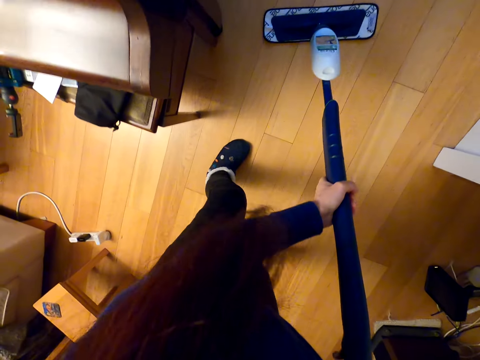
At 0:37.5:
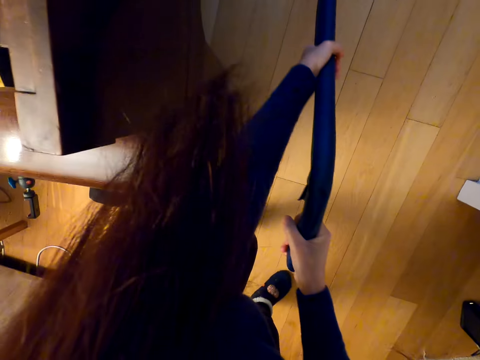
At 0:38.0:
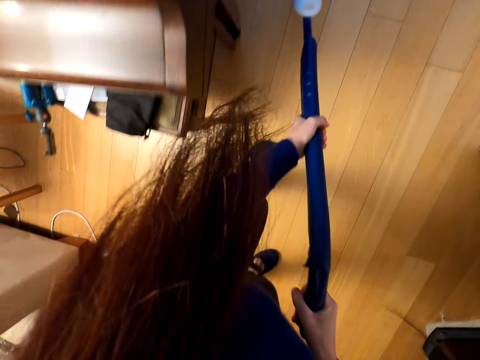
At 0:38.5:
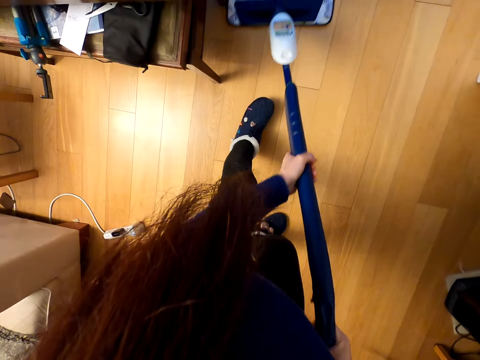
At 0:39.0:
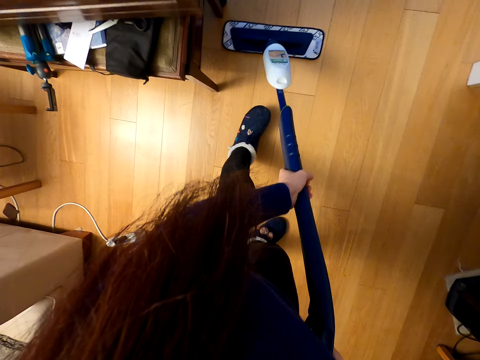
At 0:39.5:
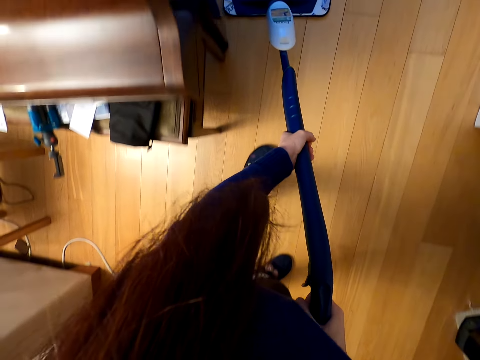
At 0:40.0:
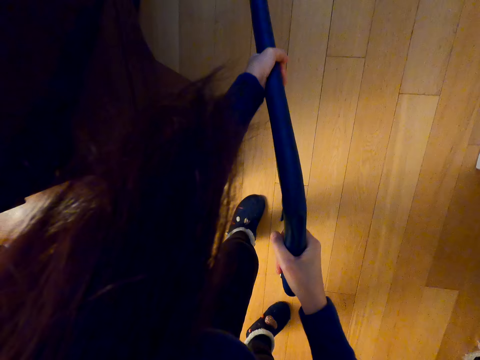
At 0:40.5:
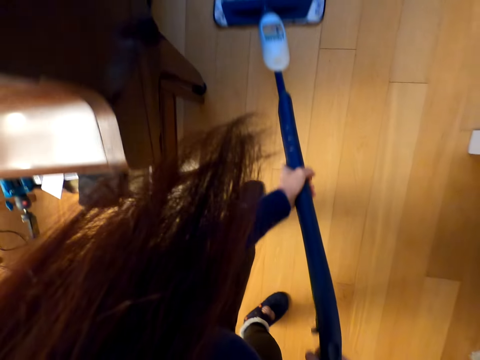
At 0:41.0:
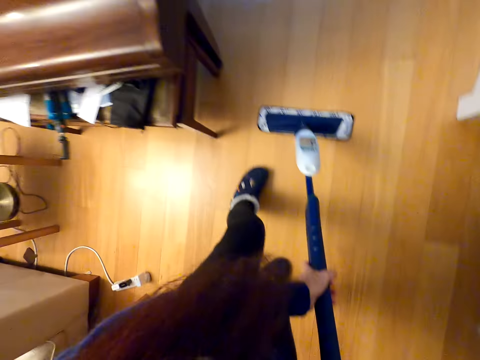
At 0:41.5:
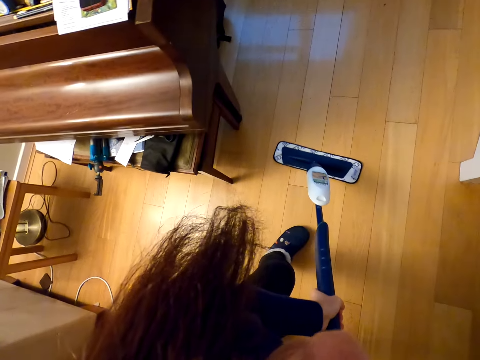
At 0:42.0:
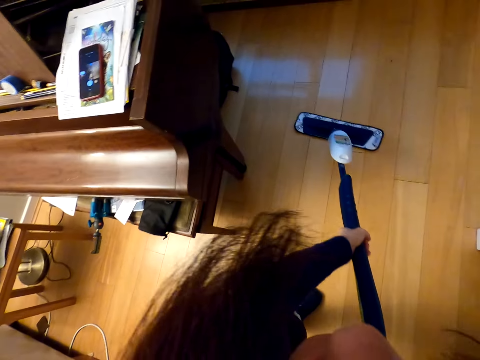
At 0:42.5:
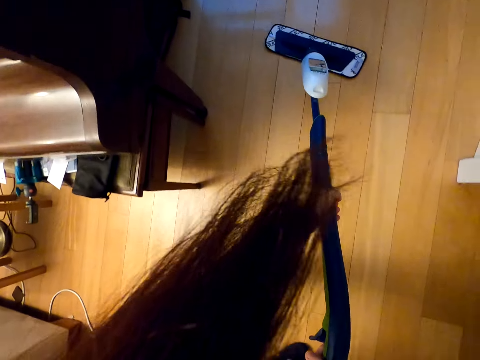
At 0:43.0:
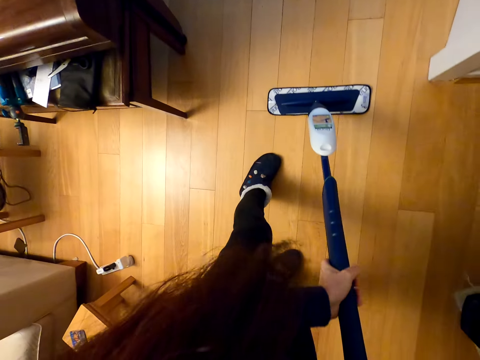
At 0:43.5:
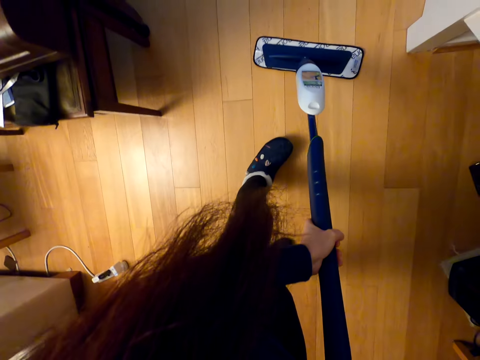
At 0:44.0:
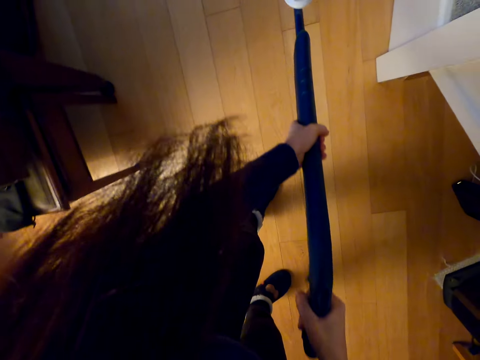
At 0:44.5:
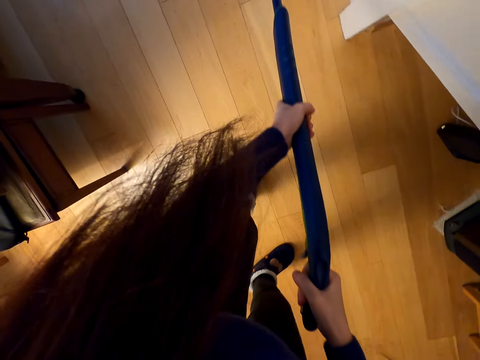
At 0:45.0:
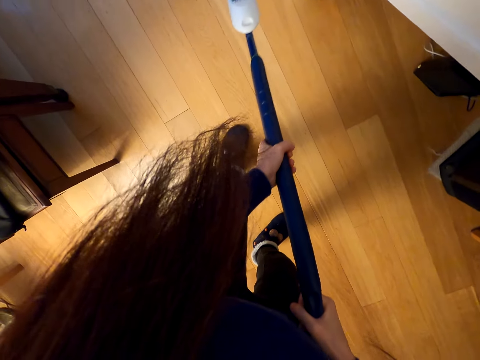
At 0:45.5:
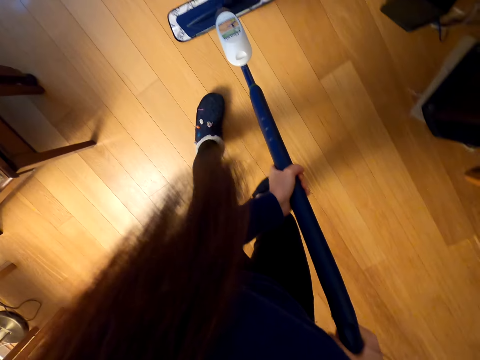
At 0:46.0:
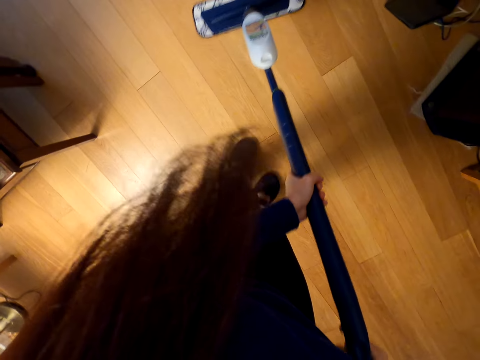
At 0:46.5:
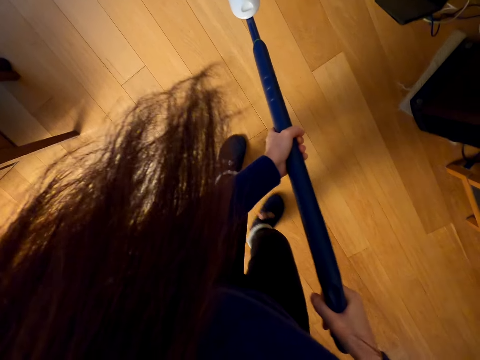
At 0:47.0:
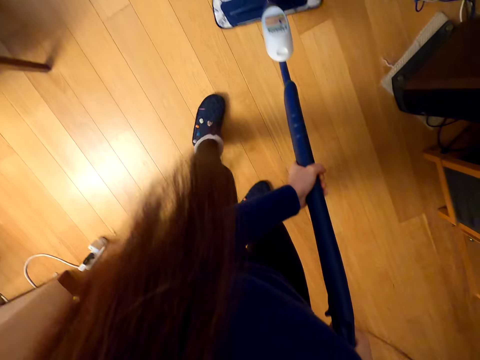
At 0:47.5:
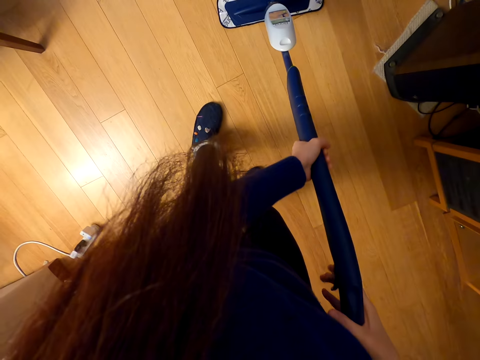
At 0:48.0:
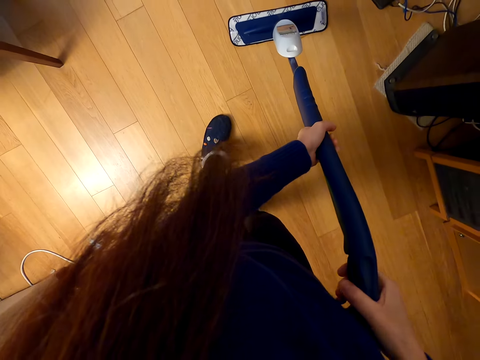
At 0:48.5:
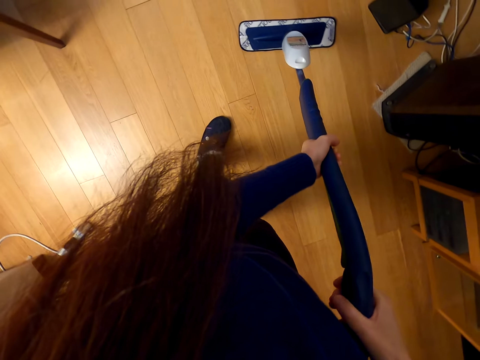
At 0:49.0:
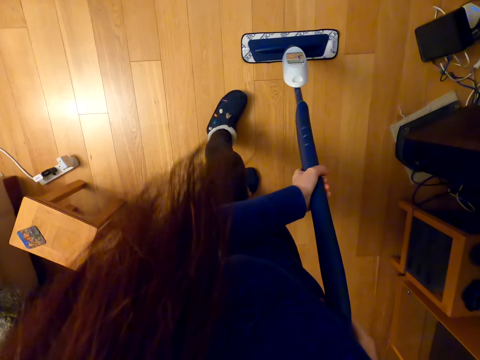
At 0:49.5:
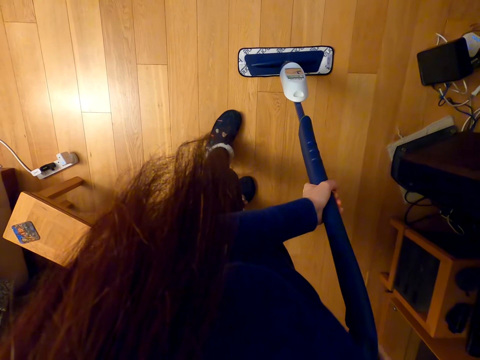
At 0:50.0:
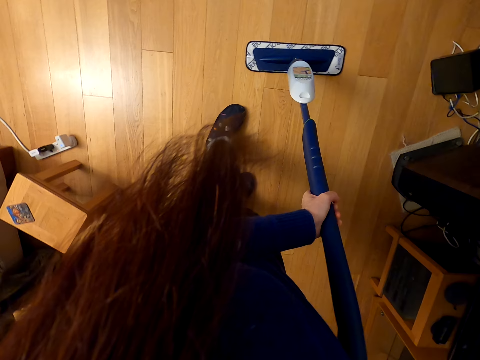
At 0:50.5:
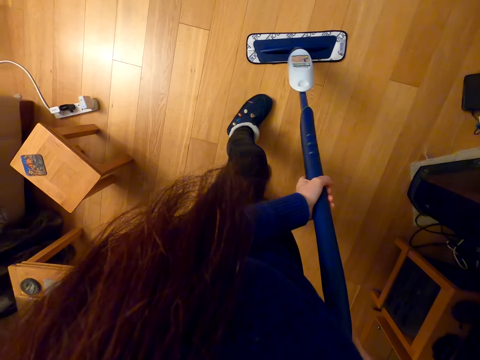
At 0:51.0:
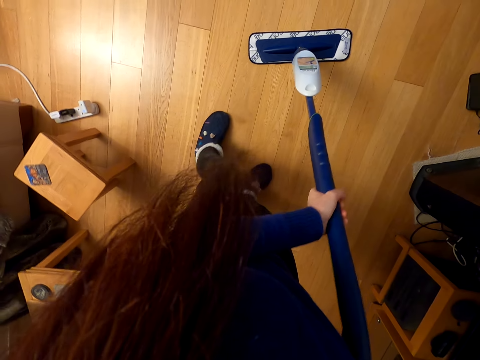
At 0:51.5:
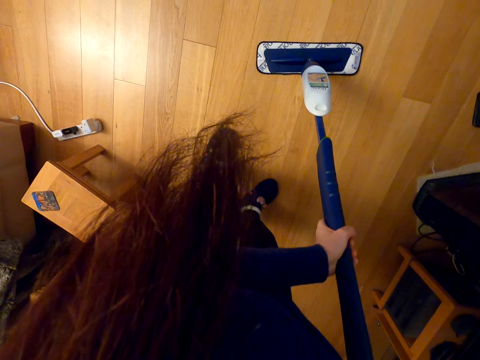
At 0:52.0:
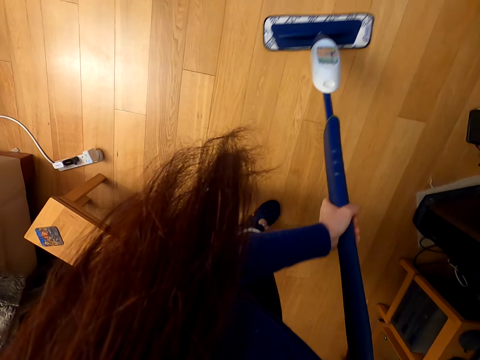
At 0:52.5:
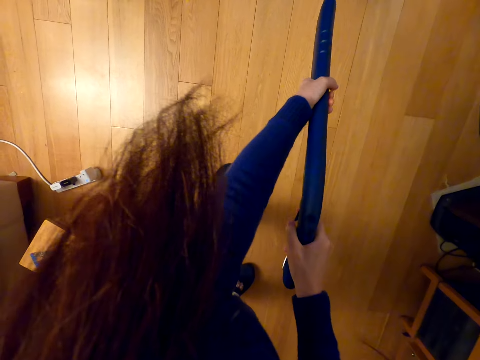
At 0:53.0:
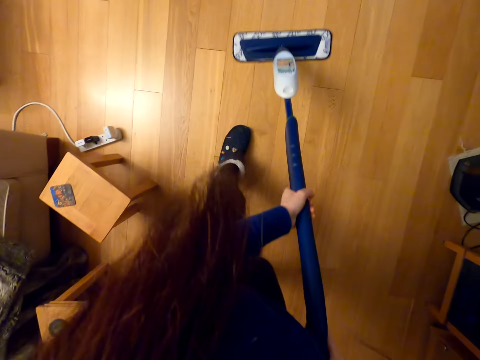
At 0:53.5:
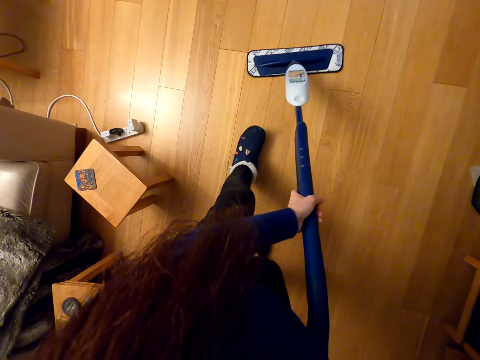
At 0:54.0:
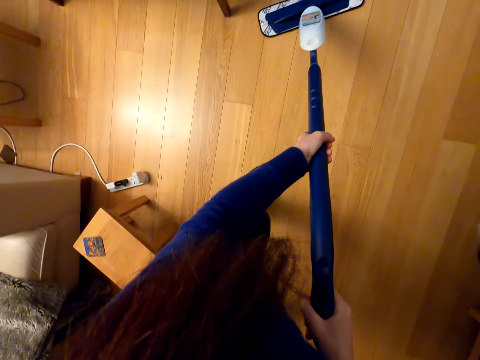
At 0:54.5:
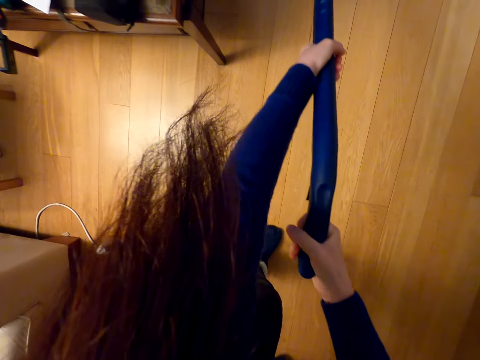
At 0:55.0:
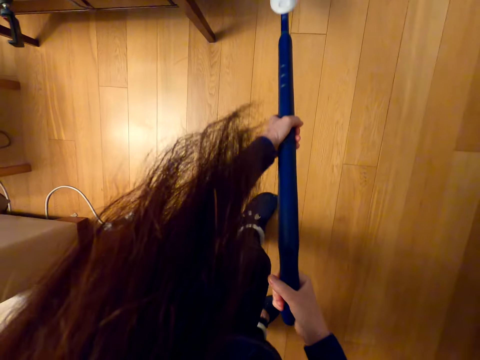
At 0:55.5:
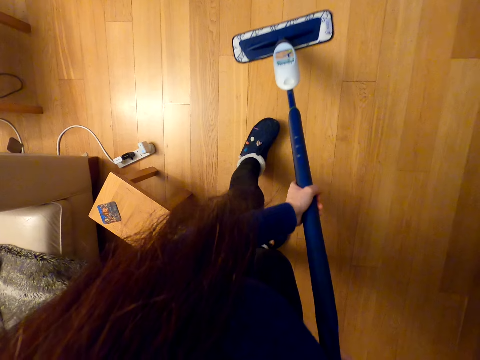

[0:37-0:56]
The camera wearer mops the wooden floor. They sing. They spray the floor. They mop the floor with the vacuum cleaner.

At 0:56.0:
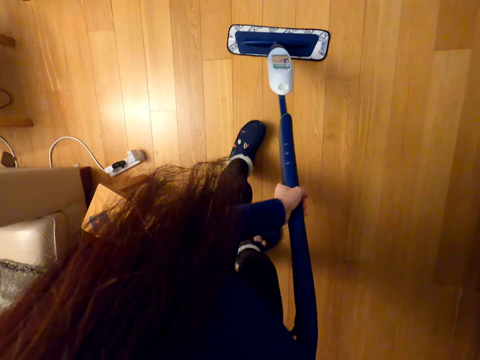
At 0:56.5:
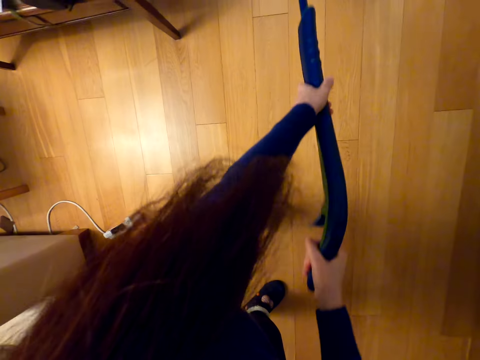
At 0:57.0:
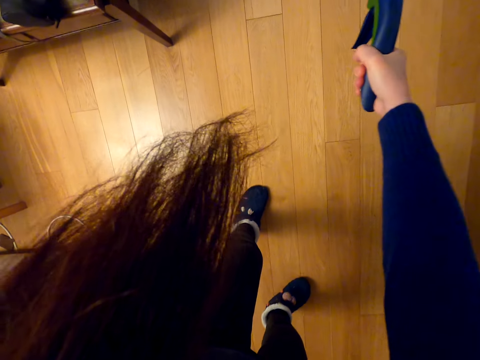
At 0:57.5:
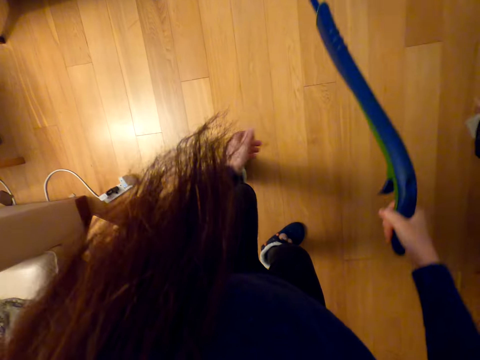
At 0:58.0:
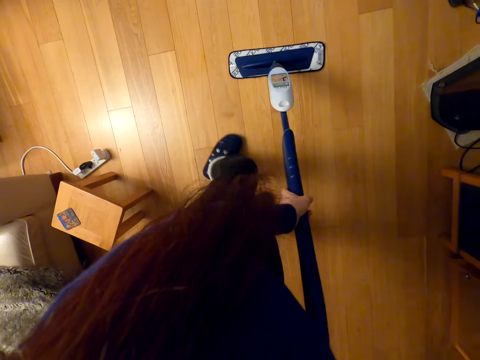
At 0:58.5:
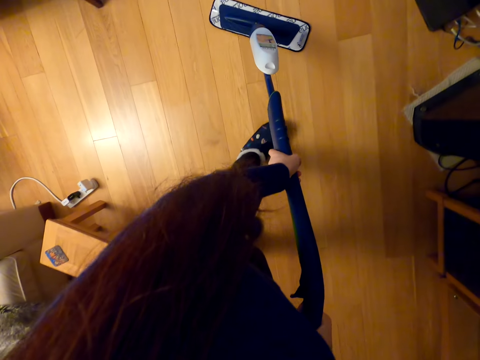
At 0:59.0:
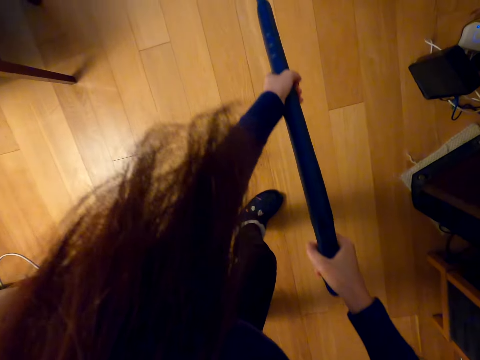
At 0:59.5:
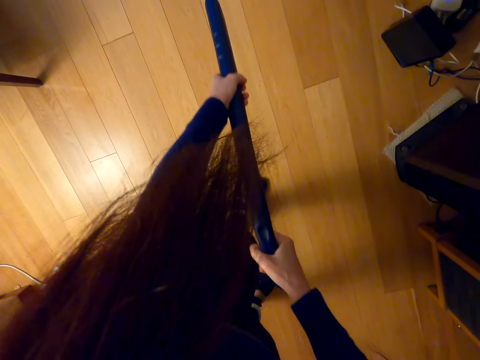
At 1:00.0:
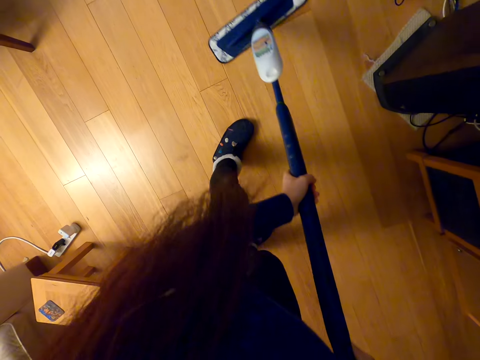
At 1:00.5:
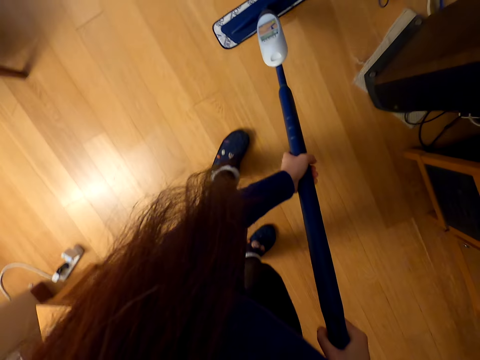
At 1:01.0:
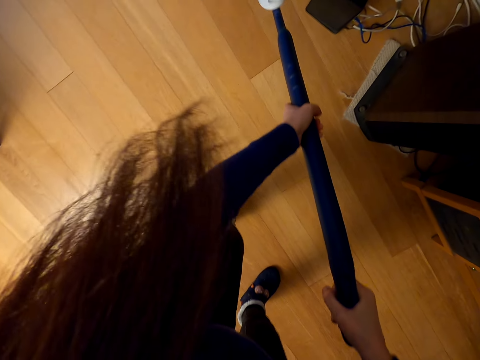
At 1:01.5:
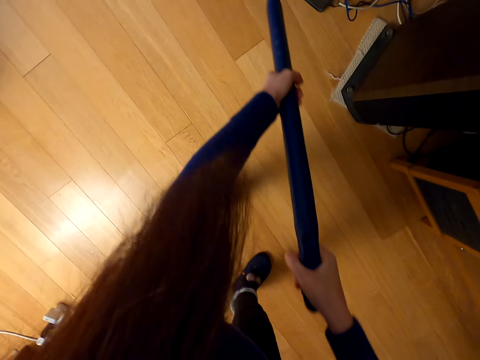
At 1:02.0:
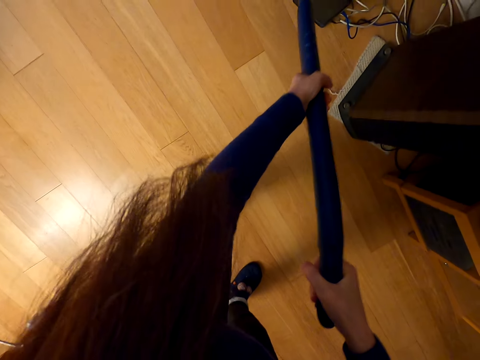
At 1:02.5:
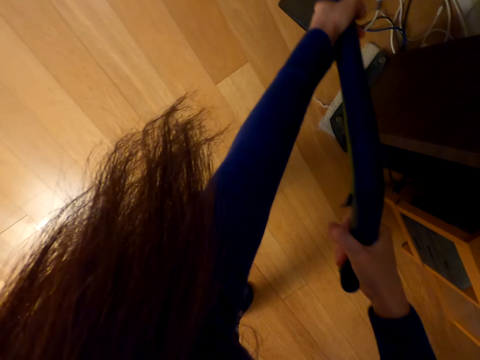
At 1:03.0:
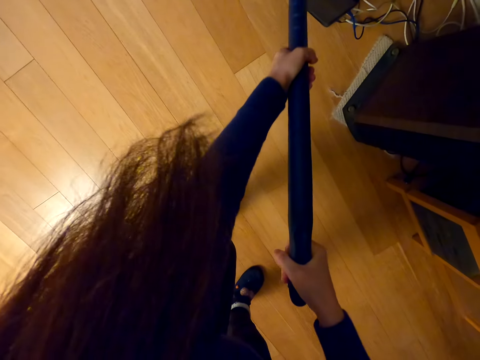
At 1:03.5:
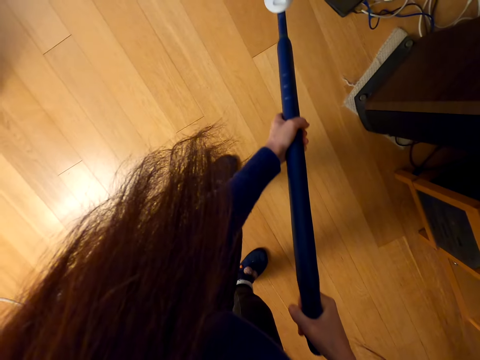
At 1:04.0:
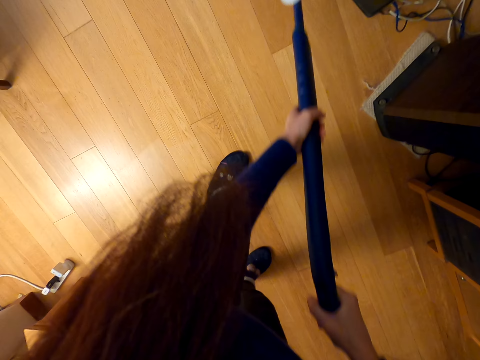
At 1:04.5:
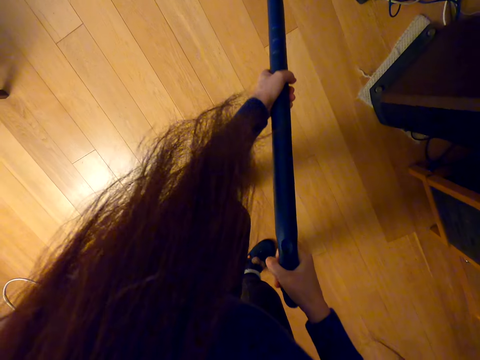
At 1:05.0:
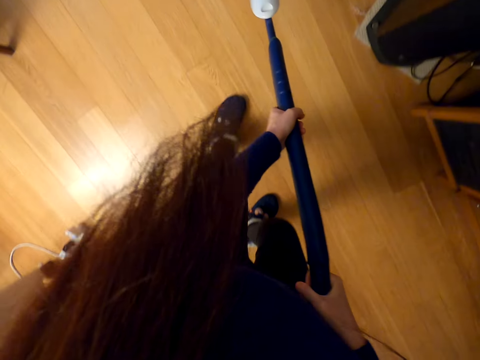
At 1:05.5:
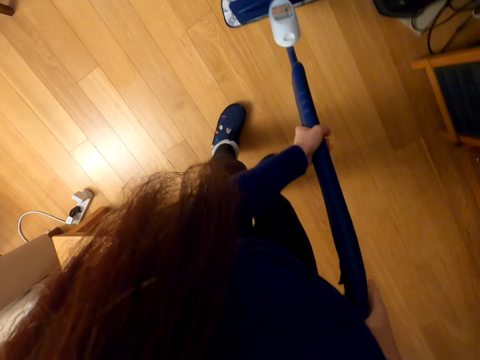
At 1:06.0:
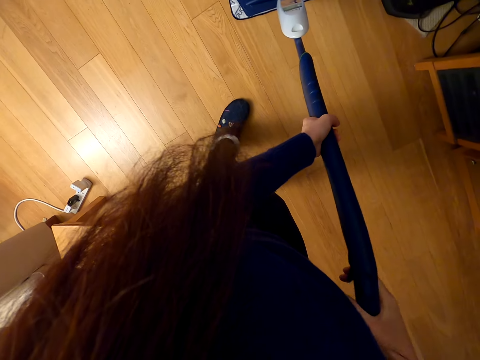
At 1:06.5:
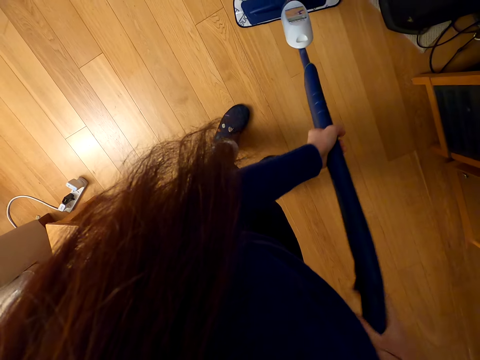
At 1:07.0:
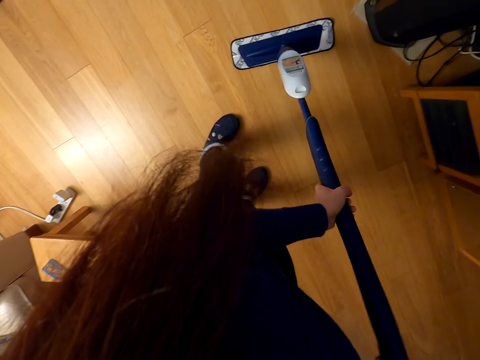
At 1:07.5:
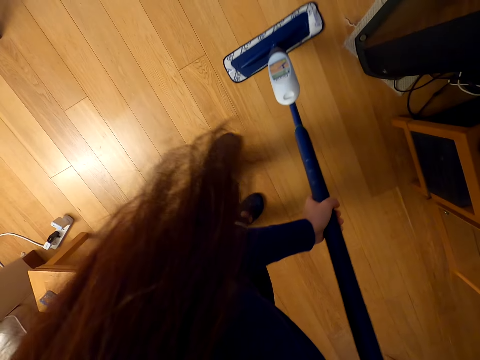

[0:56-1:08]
The camera wearer sprays the floor.
